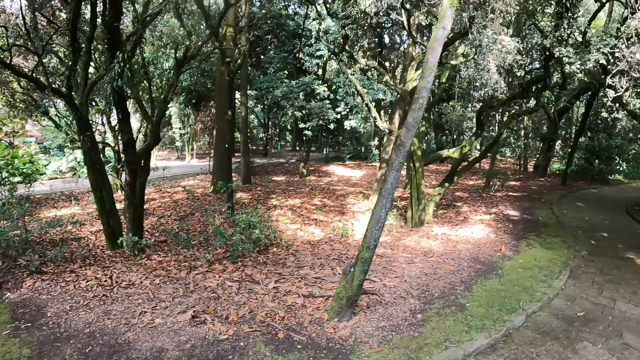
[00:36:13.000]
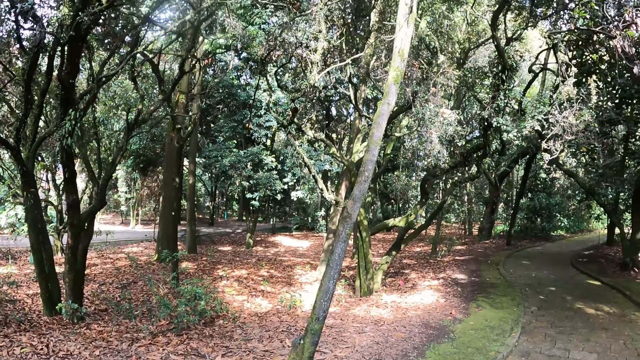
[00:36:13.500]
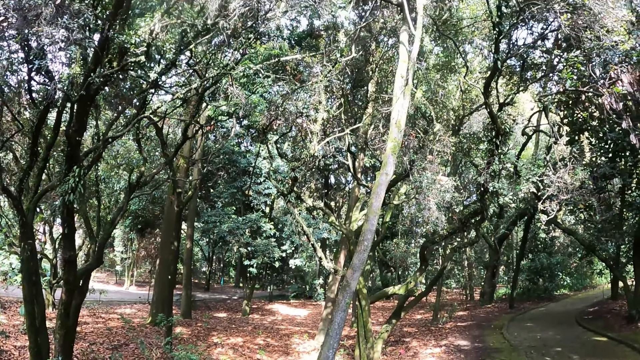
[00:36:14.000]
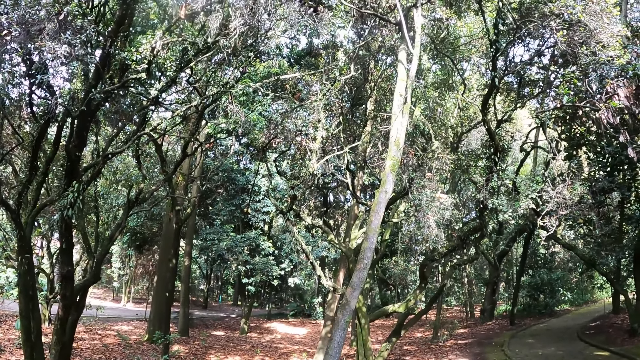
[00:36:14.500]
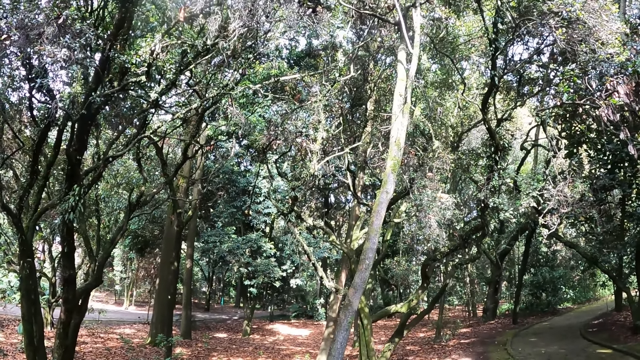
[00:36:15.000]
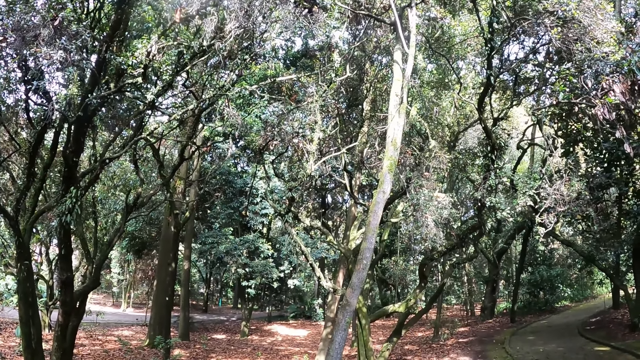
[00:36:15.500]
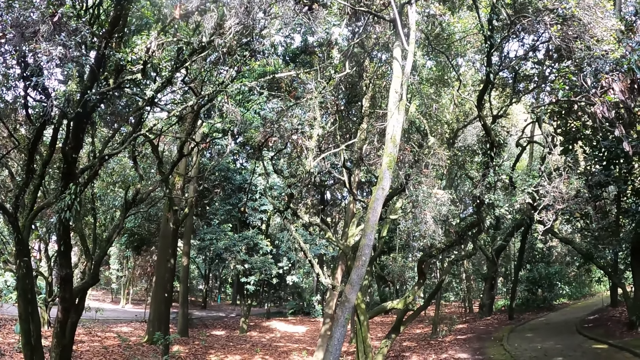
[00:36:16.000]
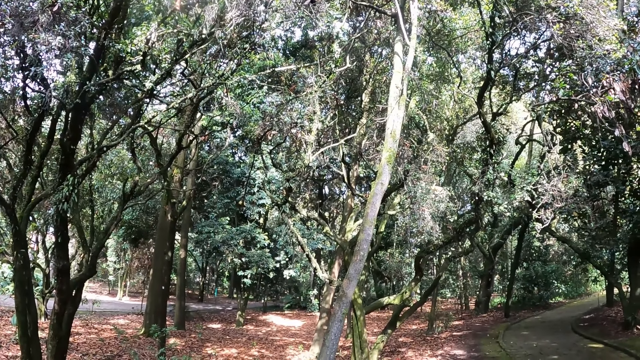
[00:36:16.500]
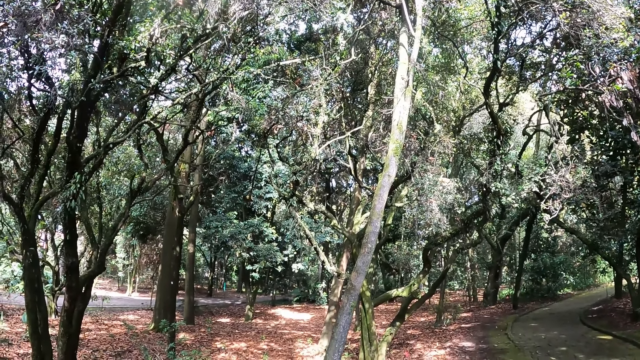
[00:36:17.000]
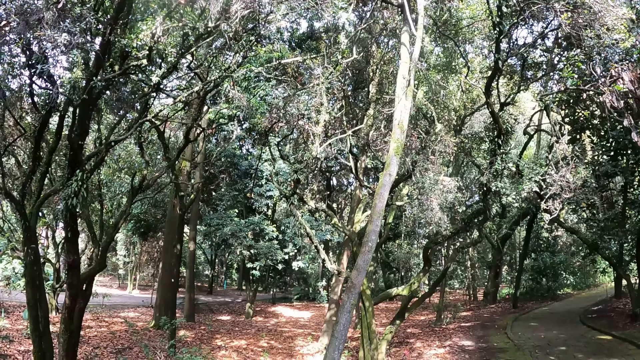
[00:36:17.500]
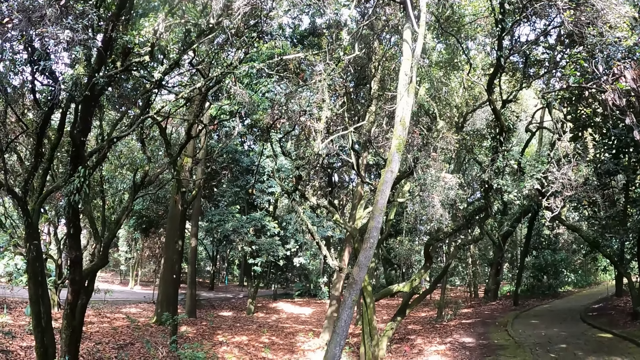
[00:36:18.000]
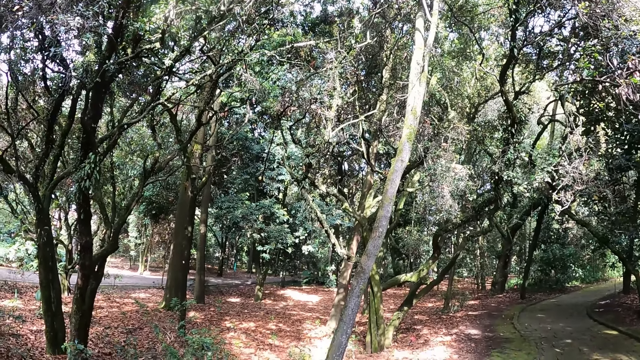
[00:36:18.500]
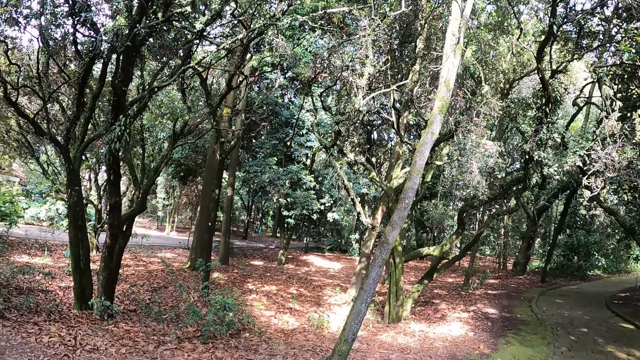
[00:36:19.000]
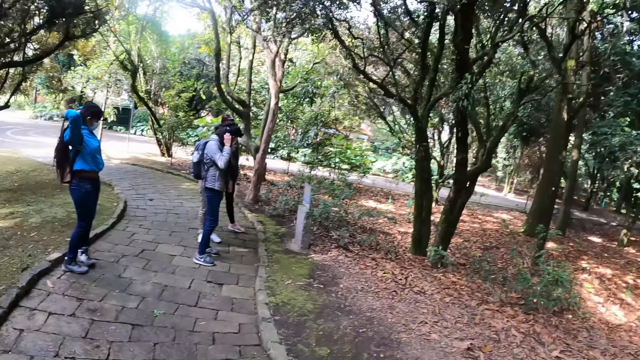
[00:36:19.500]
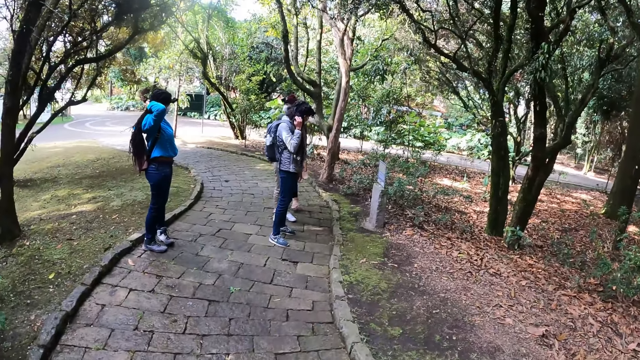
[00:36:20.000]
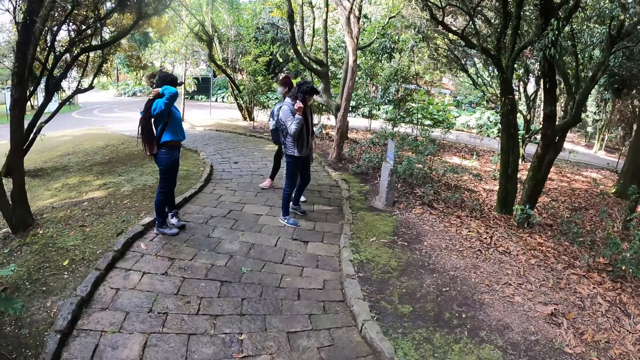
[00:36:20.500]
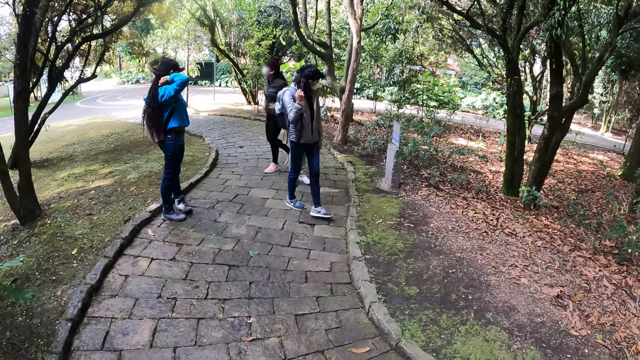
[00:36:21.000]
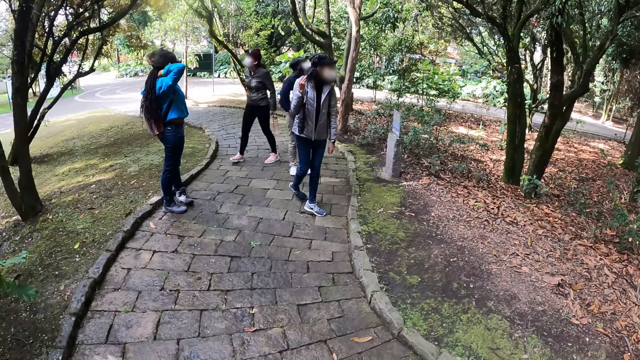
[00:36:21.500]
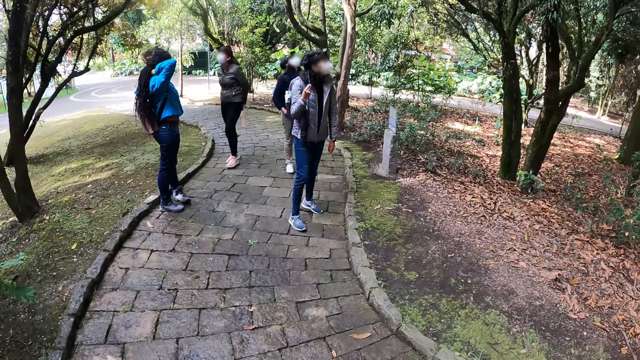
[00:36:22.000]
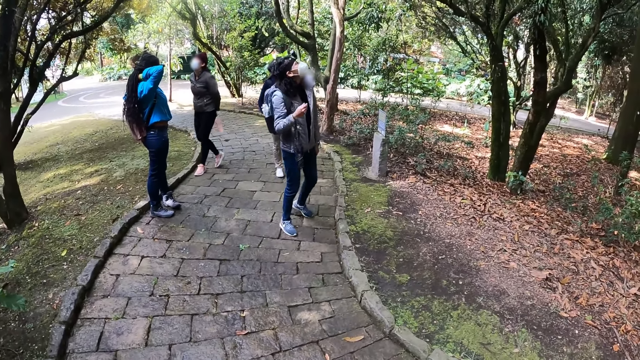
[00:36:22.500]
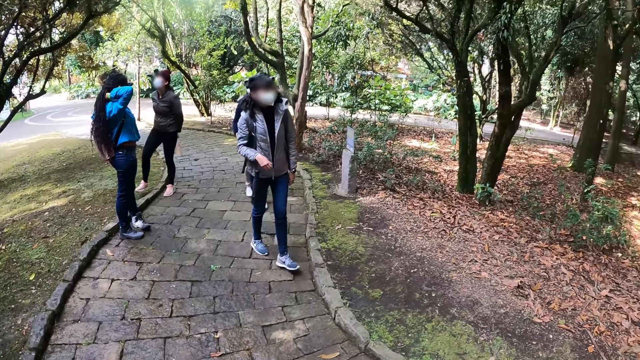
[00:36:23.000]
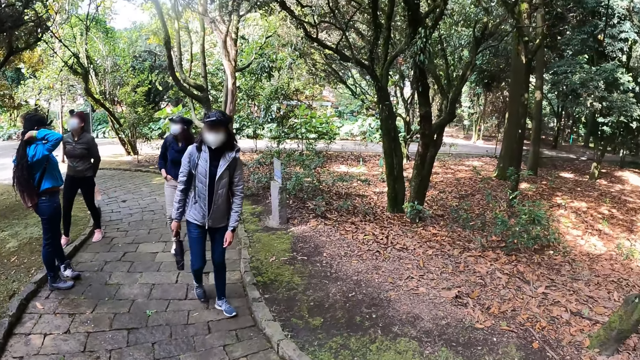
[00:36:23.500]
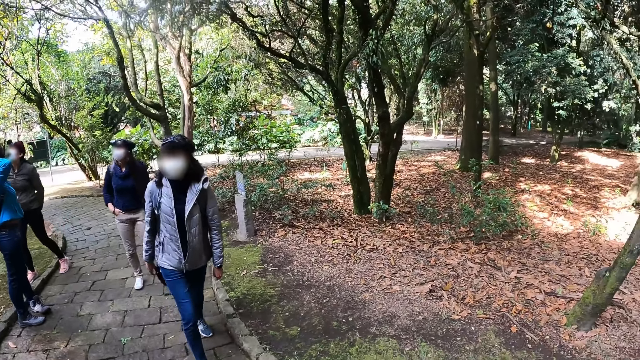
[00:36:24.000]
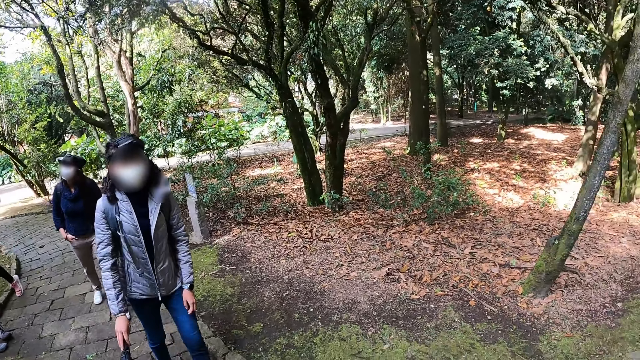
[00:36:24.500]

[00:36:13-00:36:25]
The camera wearer looks at four people.

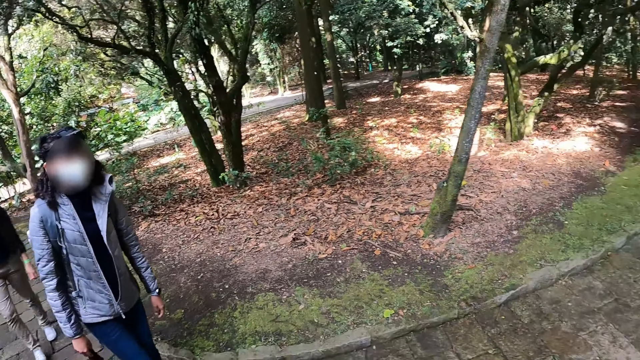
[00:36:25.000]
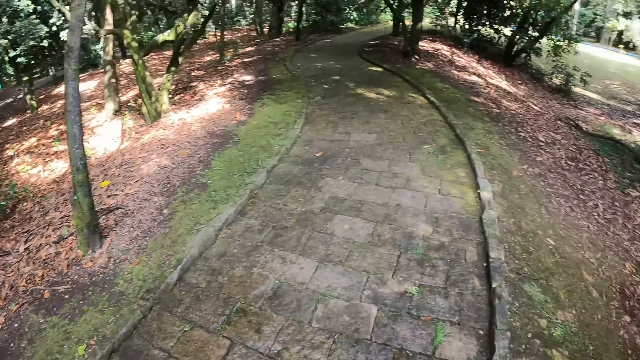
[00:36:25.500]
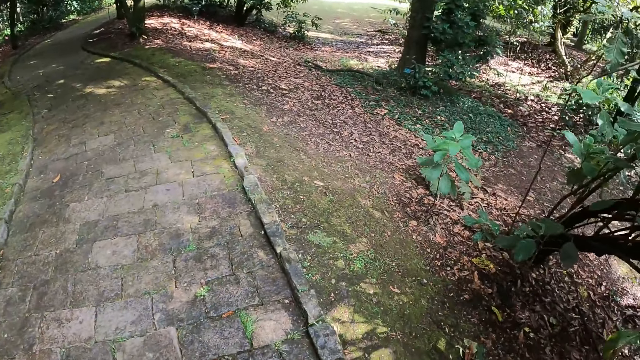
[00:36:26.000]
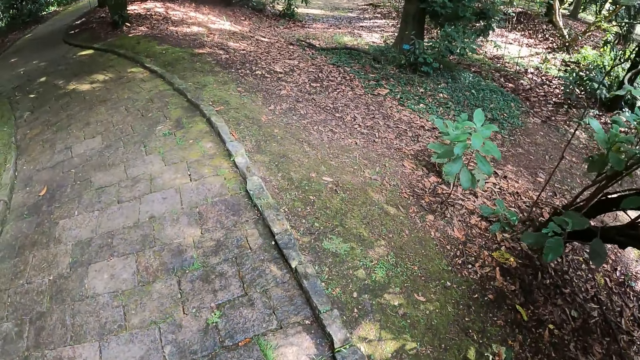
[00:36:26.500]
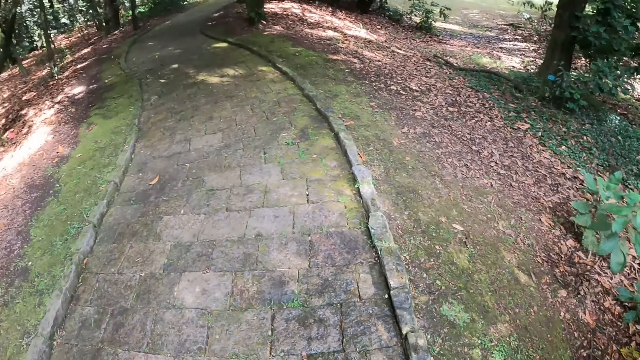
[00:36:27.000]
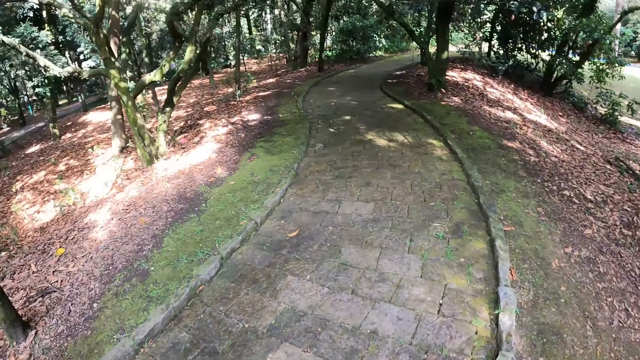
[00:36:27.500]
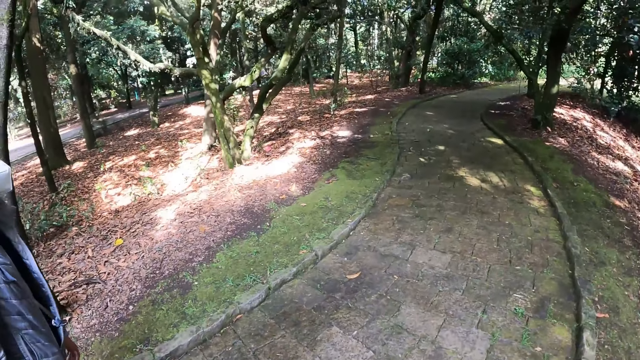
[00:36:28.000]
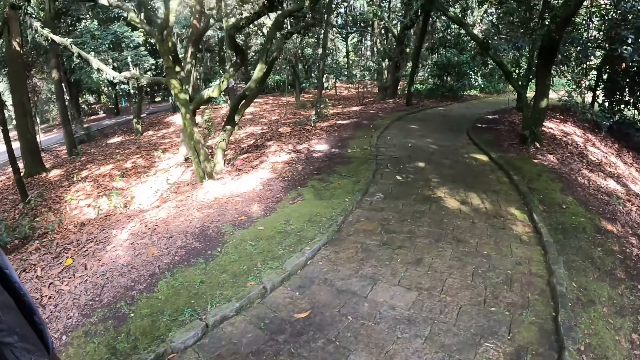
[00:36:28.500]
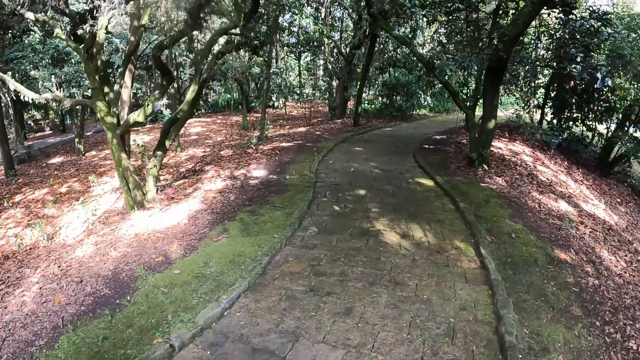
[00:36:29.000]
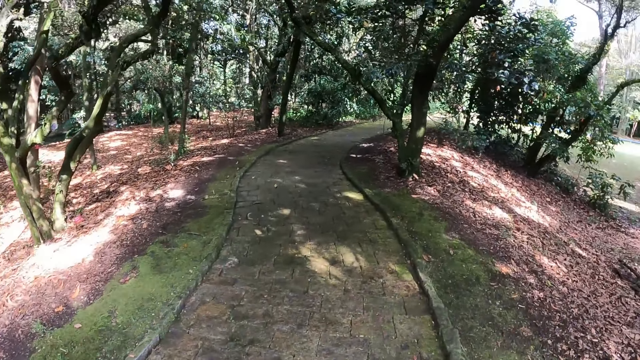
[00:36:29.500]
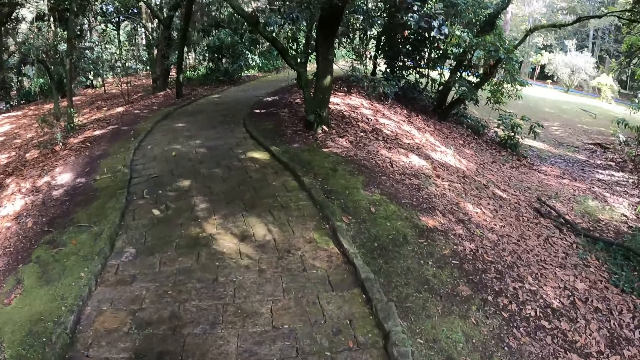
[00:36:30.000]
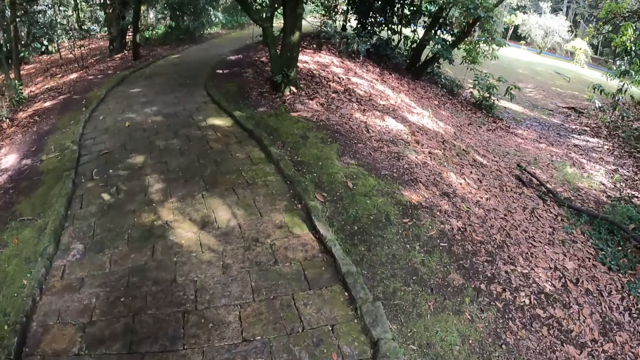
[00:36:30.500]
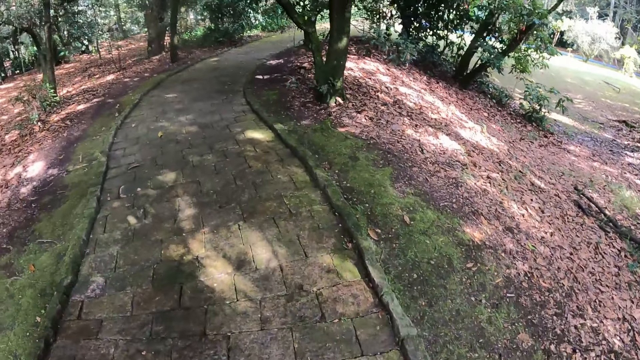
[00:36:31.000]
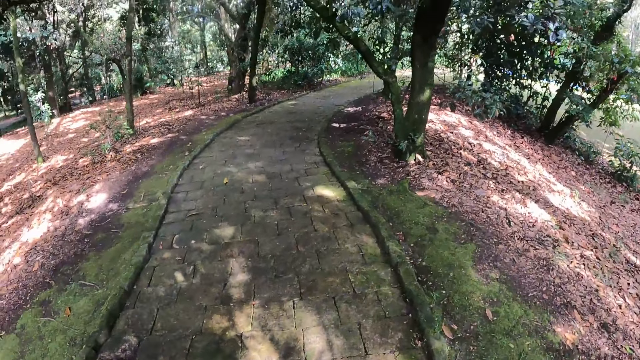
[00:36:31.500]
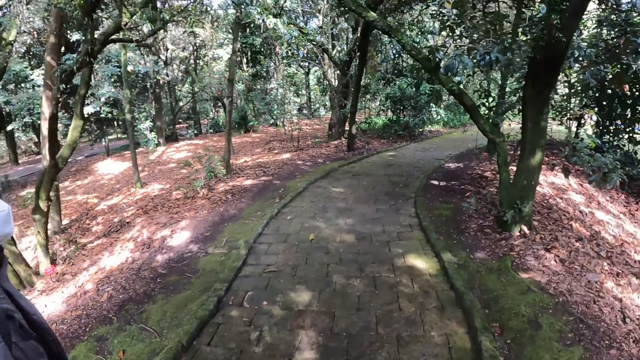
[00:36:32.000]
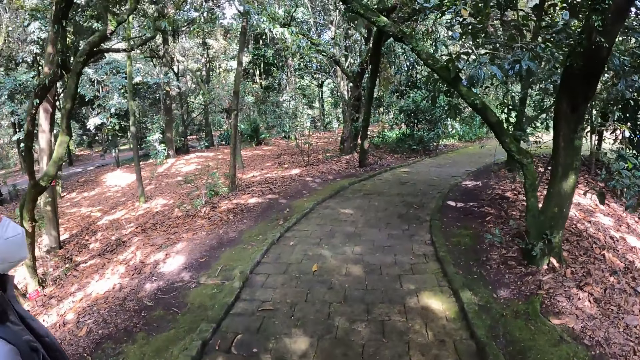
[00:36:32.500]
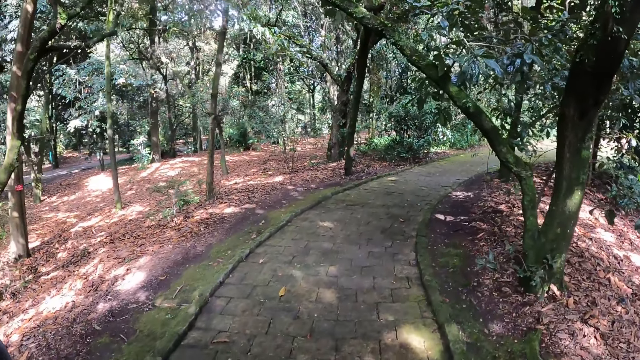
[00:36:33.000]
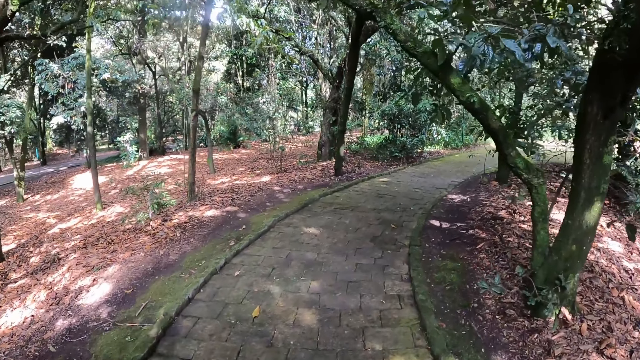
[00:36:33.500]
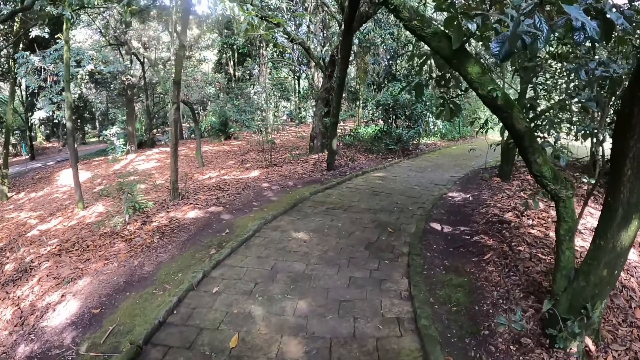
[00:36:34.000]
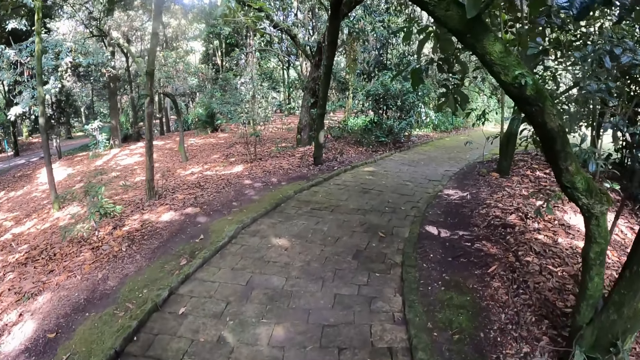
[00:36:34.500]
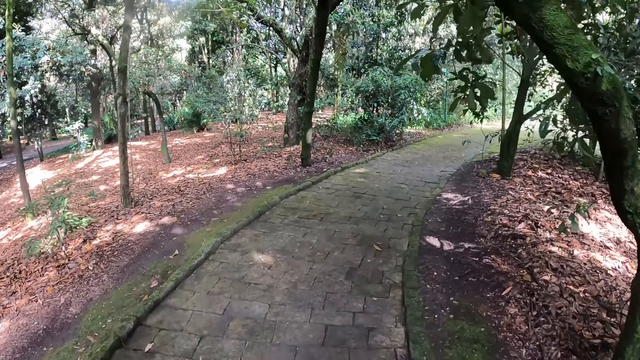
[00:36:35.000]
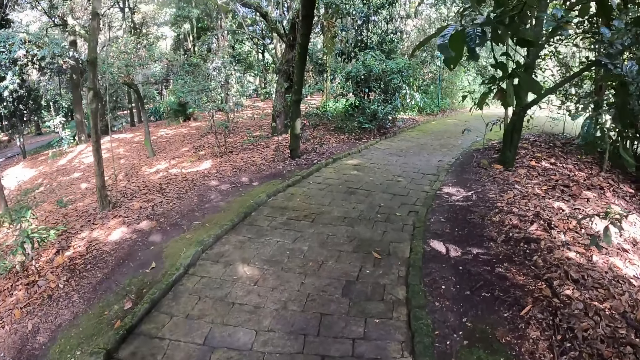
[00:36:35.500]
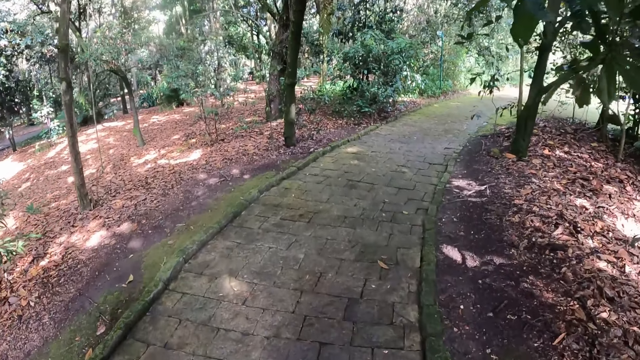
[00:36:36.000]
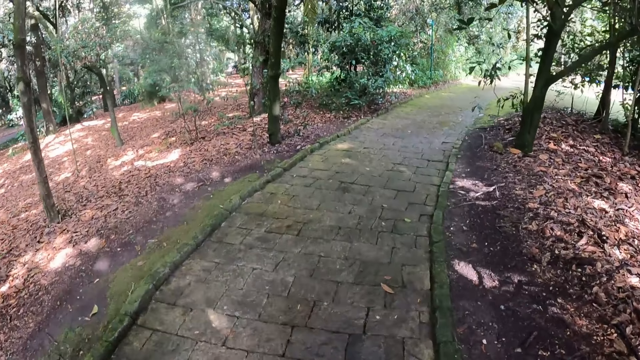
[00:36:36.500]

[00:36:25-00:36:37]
The camera wearer looks around. They look at the leaves on the ground. They look at the pathway.
